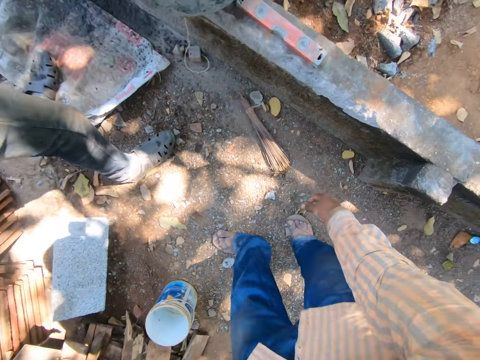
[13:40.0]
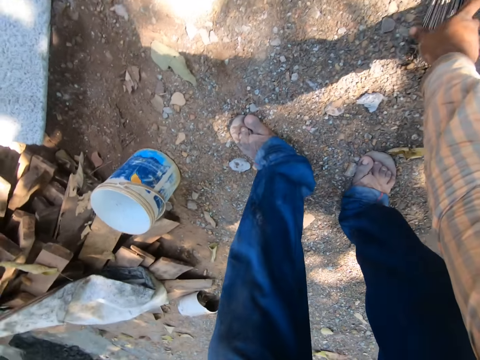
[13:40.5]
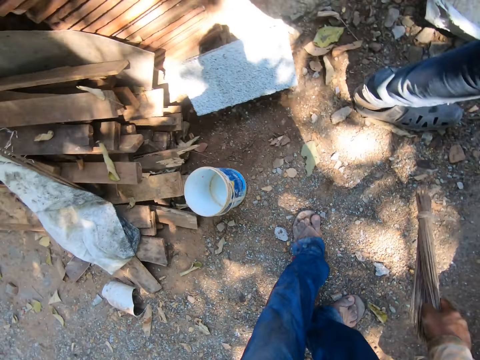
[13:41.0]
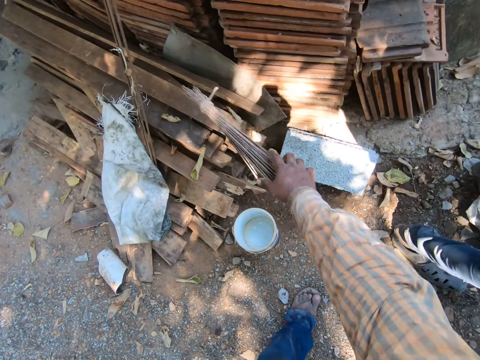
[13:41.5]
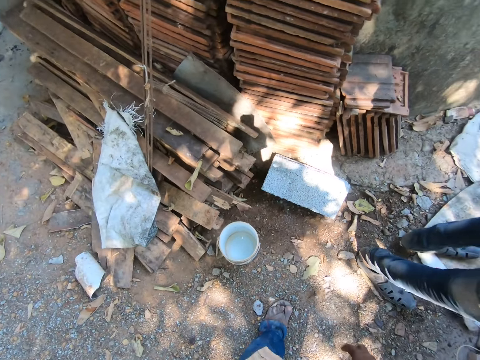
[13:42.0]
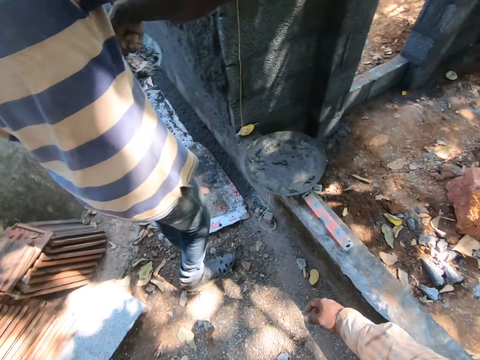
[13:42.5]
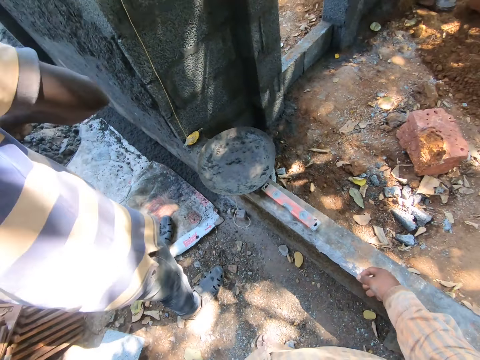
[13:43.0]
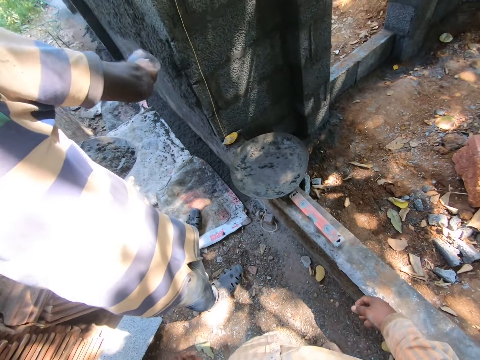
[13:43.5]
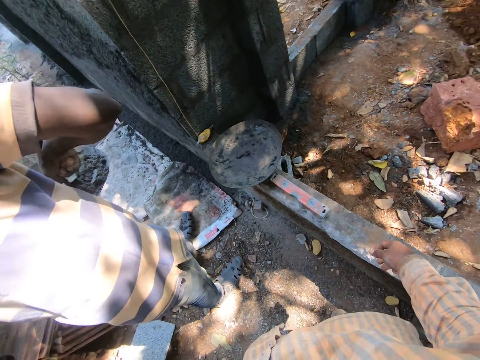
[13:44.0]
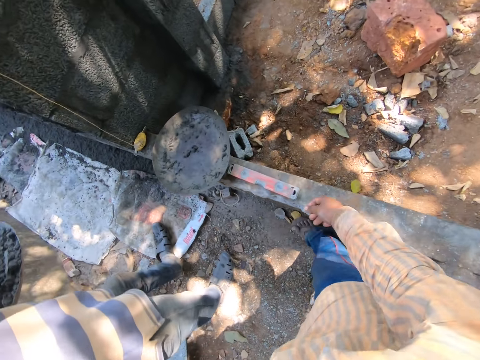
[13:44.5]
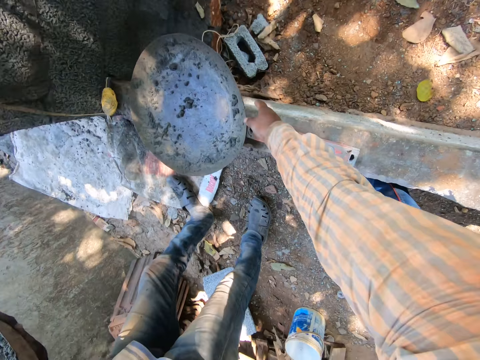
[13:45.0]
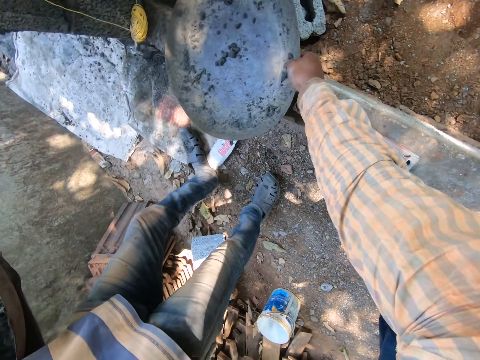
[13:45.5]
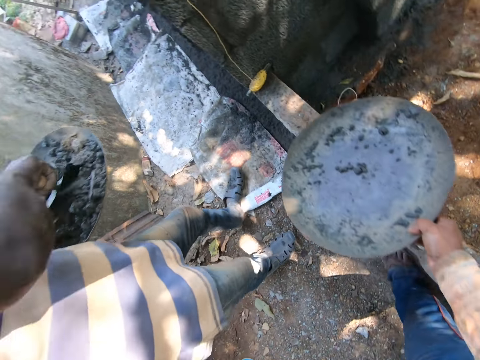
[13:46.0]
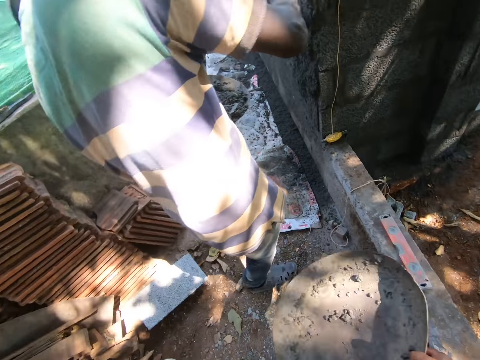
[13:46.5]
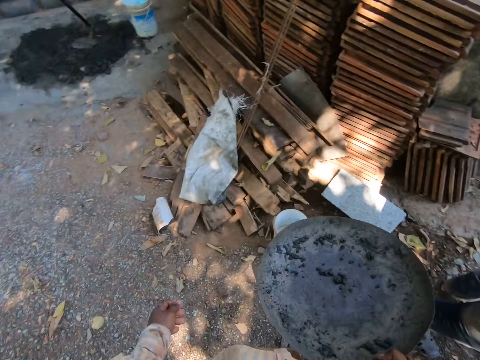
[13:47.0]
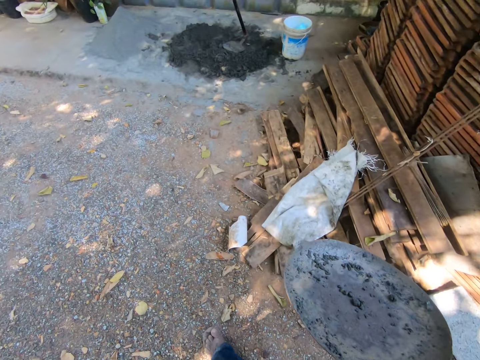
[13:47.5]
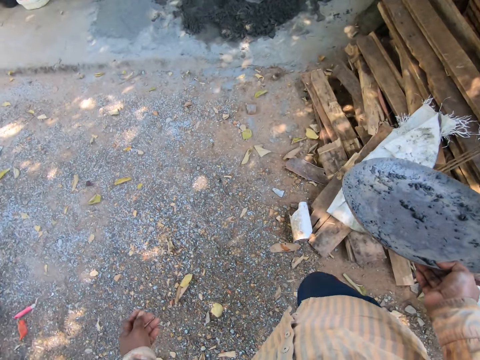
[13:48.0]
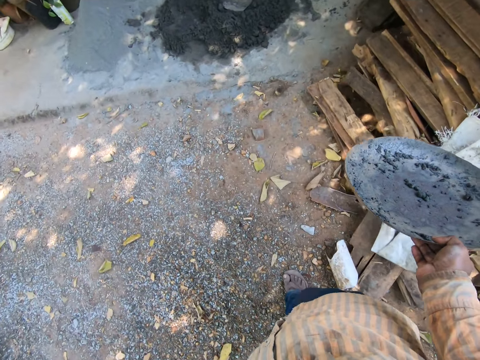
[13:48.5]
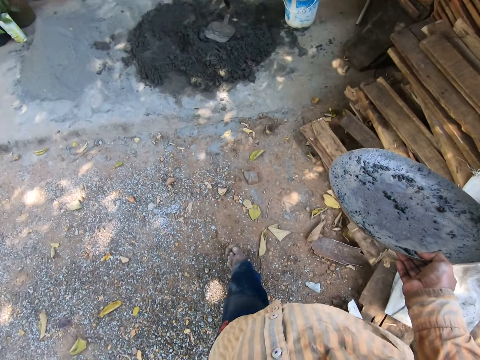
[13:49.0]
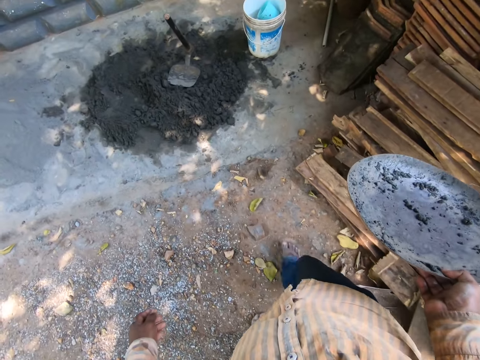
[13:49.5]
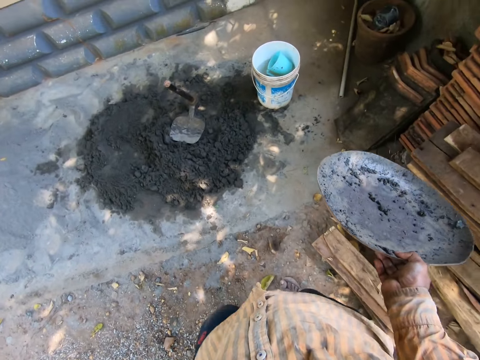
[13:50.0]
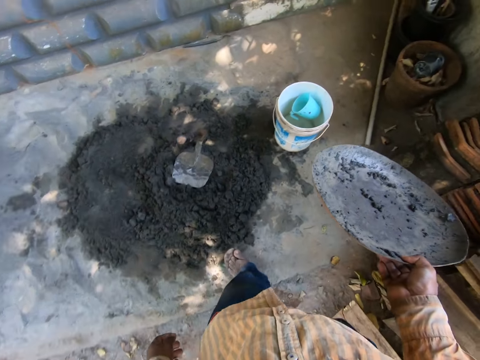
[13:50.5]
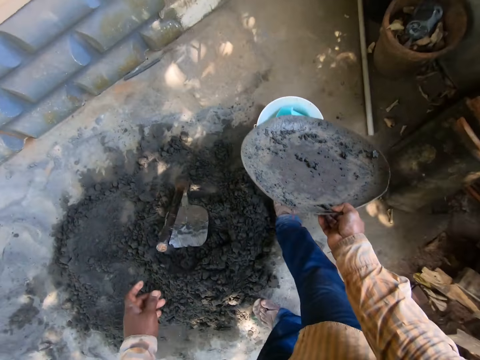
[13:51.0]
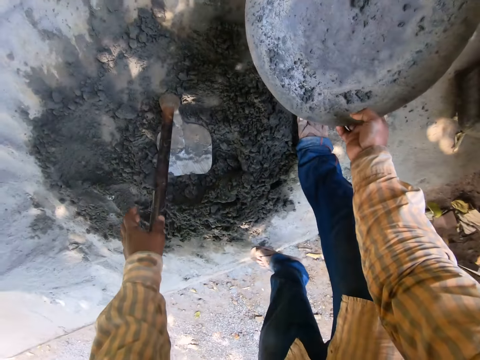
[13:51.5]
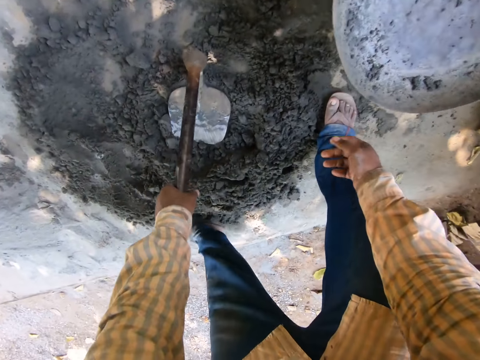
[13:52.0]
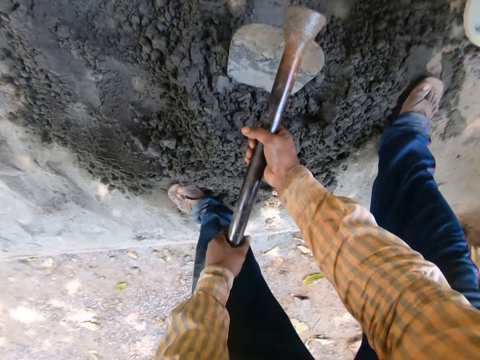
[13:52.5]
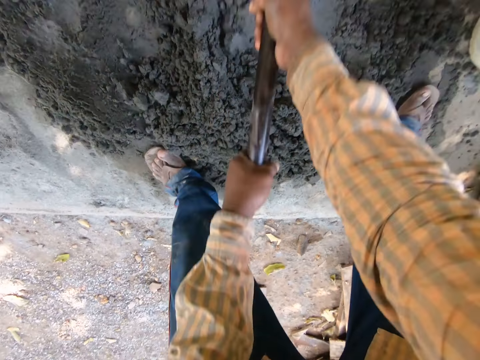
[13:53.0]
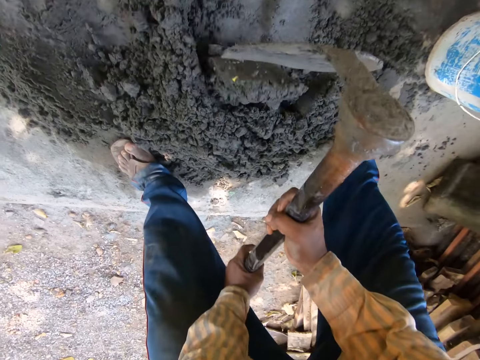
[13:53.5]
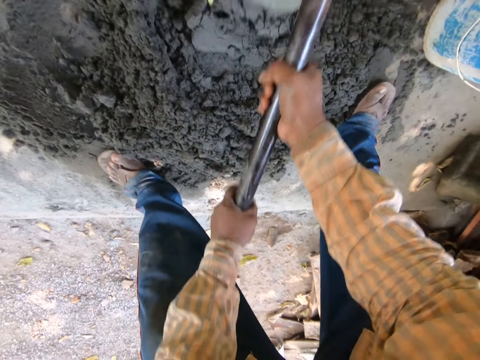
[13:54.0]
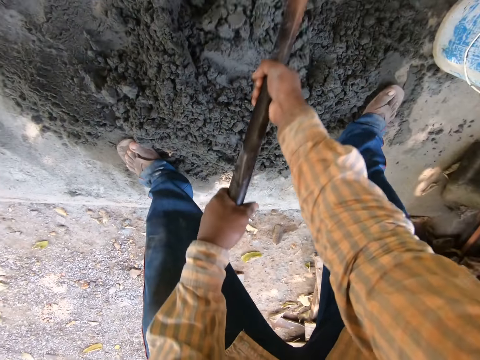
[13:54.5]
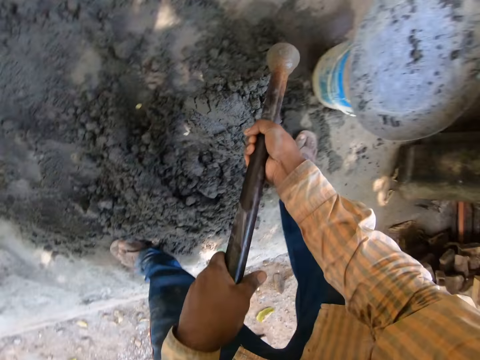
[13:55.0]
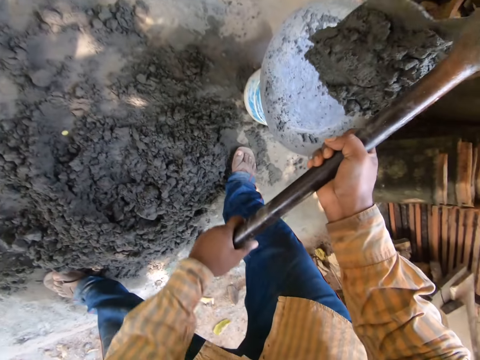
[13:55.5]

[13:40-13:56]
The camera wearer picks up a broom from the ground with his right hand. He throws the broom on the pile of wood planks on the ground with his right hand. A man packs mortar from the head pan in his left hand with the hand trowel in his right hand. The man plasters the wall with mortar from the hand trowel in his right hand. The man packs mortar from the head pan in his left hand with the hand trowel in his right hand. The camera wearer picks up a pan from the wall with his right hand. He walks around. He drops the pan on a bucket of water on the ground with his right hand. He picks up the hoe from the ground with his left hand. He holds the hoe with both hands. He gathers some concrete on the ground with the hoe in both hands. He scoops some concrete from the ground with the hoe in both hands. He pours the concrete on the hoe into the pan on the bucket of water on the ground with both hands.

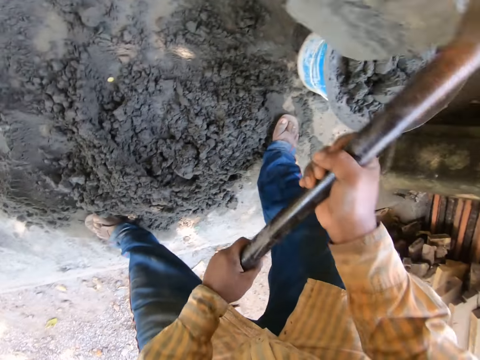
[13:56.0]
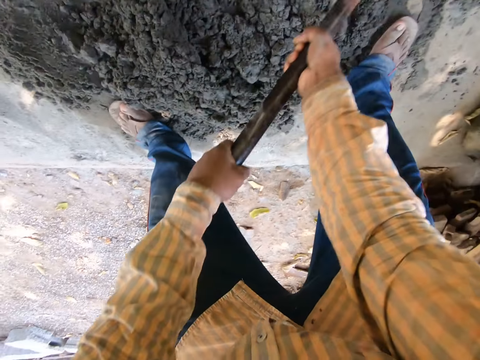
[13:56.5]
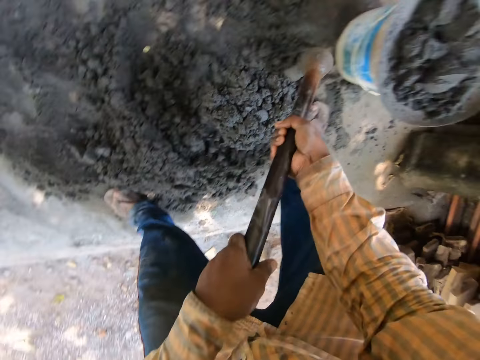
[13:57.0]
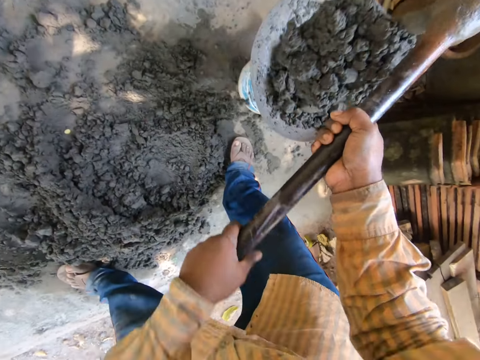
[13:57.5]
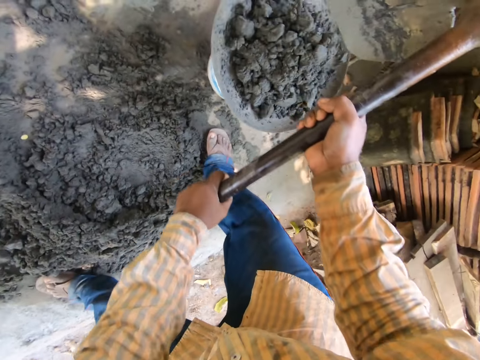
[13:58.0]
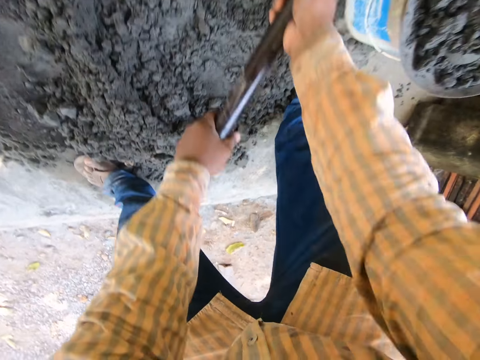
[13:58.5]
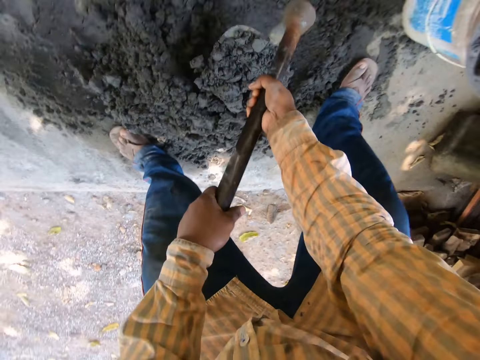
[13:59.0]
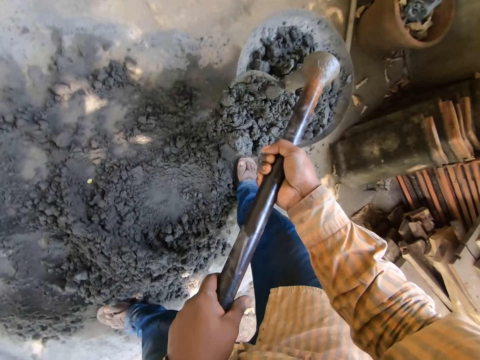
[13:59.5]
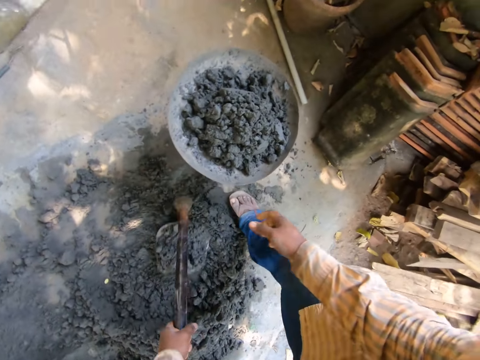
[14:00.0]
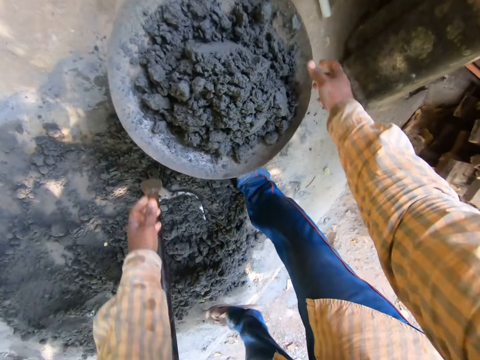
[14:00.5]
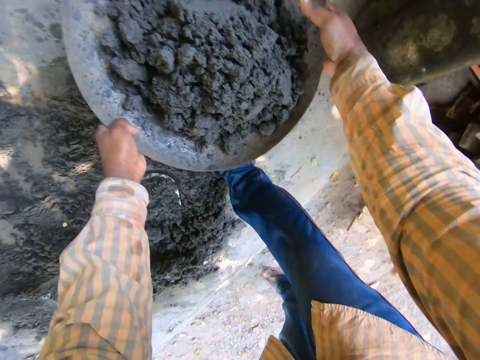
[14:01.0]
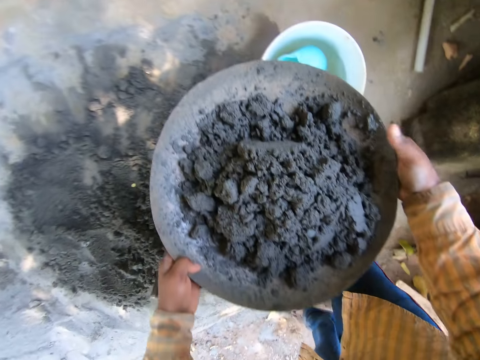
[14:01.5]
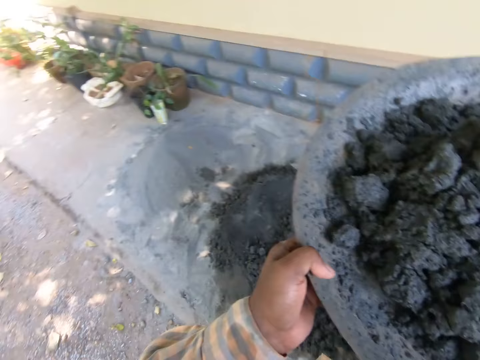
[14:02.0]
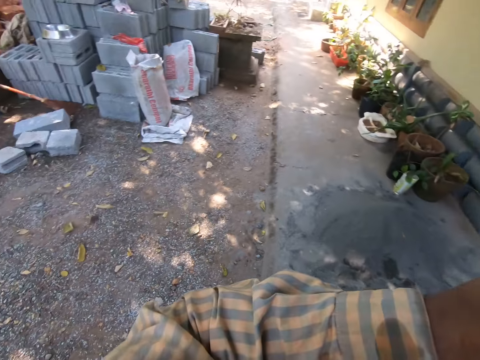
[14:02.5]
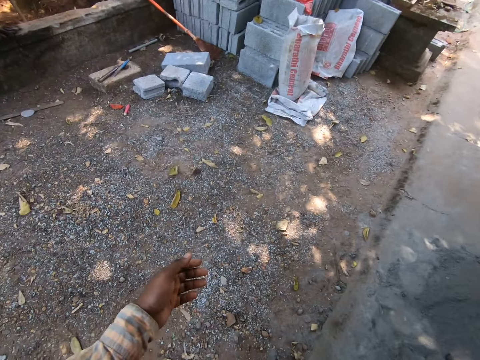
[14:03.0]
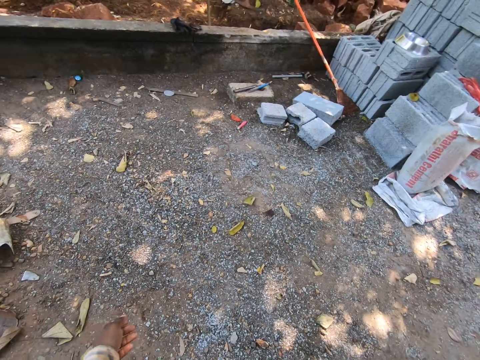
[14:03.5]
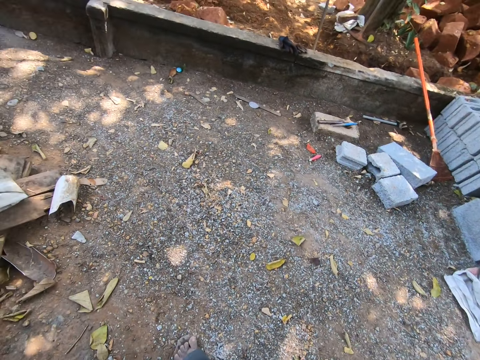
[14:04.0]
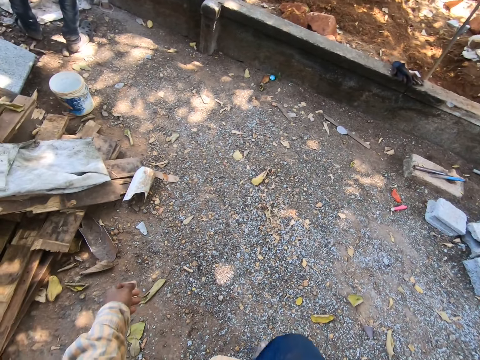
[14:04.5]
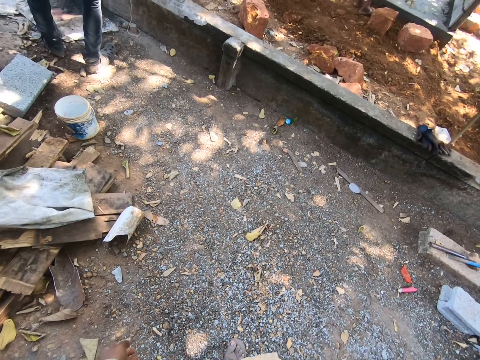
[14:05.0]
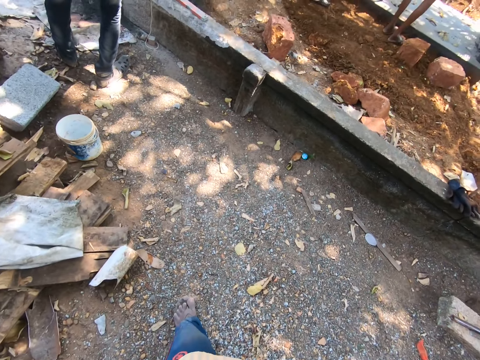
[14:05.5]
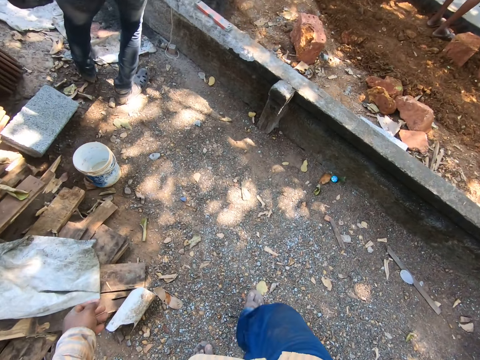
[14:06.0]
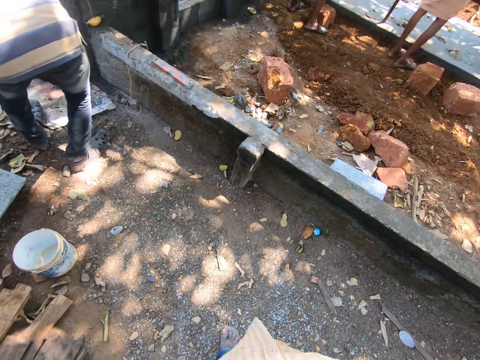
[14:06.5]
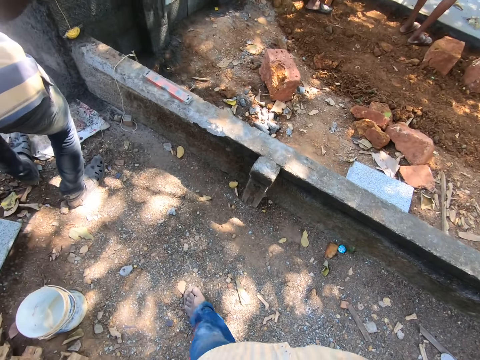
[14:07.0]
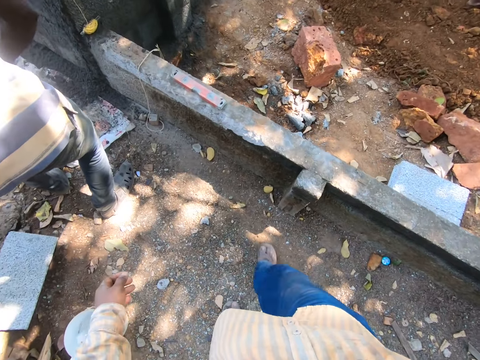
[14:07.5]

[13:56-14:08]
The camera wearer scoops some concrete from the ground with the hoe in both hands. He pours the concrete on the hoe into the pan on the bucket of water on the ground with both hands. He scoops some concrete from the ground with the hoe in both hands. He drops the hoe on the ground with his left hand. He picks up the pan from the bucket of water on the ground with both hands. He walks around. He holds the pan with his right hand.
